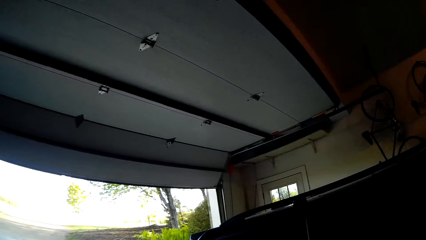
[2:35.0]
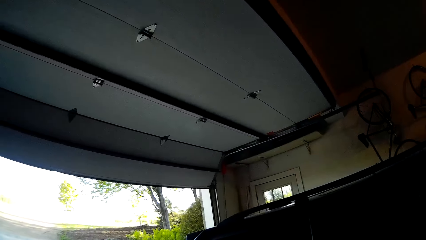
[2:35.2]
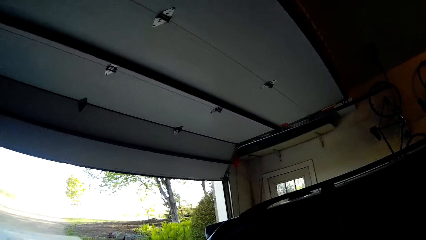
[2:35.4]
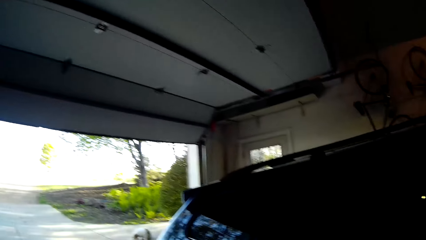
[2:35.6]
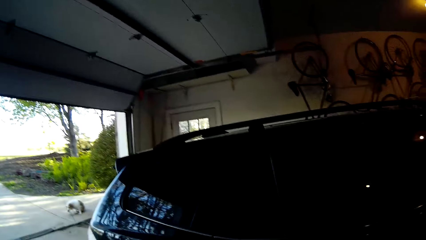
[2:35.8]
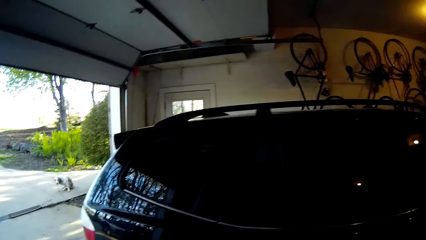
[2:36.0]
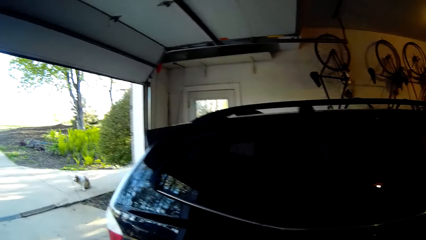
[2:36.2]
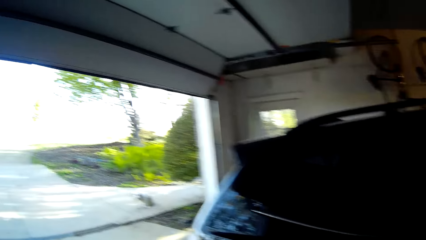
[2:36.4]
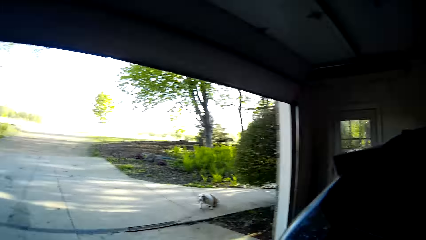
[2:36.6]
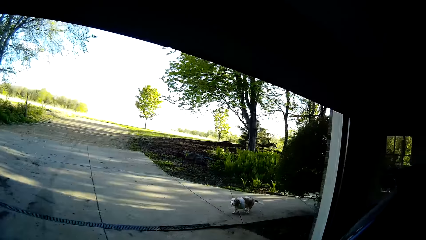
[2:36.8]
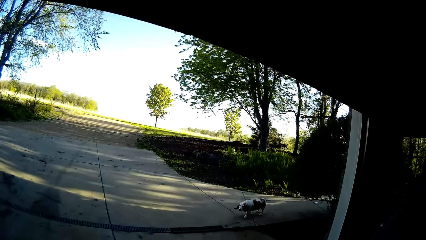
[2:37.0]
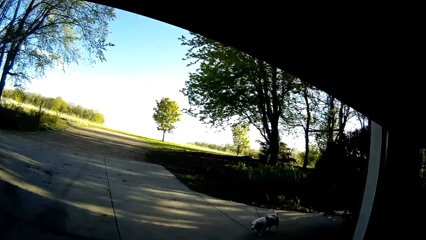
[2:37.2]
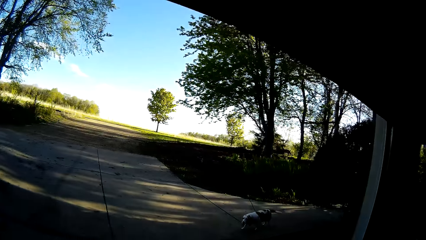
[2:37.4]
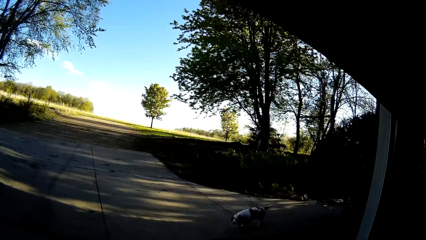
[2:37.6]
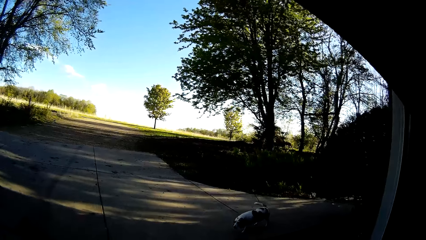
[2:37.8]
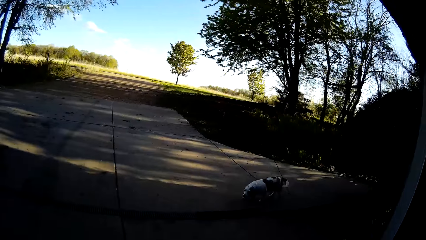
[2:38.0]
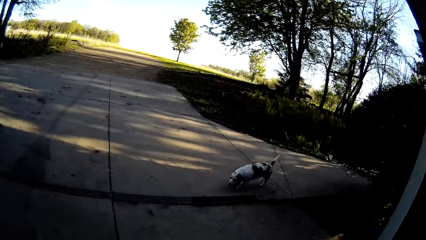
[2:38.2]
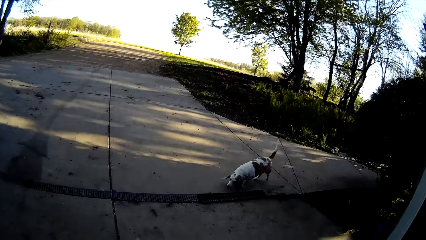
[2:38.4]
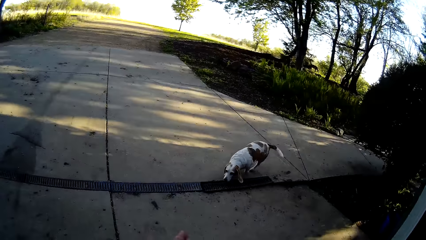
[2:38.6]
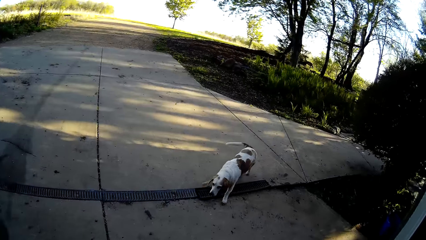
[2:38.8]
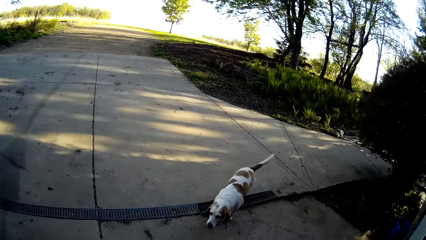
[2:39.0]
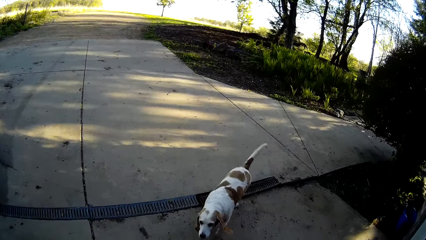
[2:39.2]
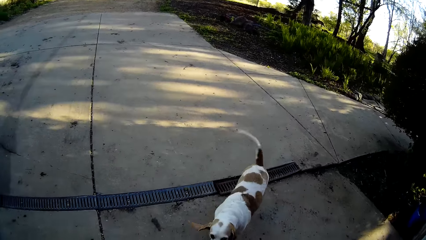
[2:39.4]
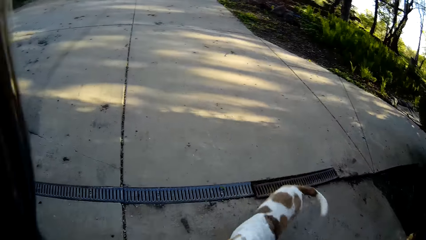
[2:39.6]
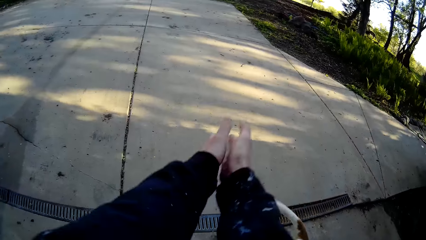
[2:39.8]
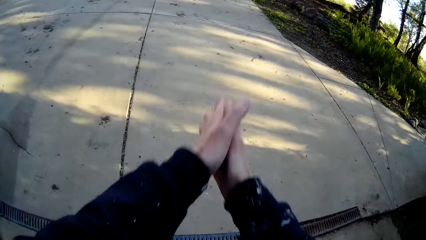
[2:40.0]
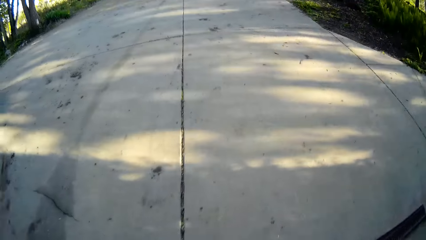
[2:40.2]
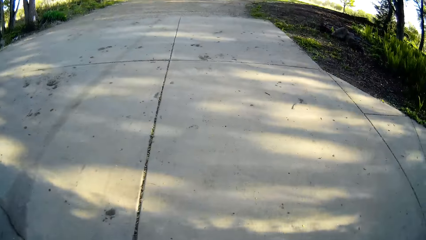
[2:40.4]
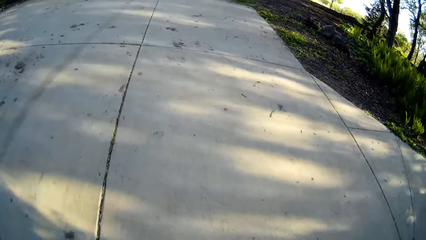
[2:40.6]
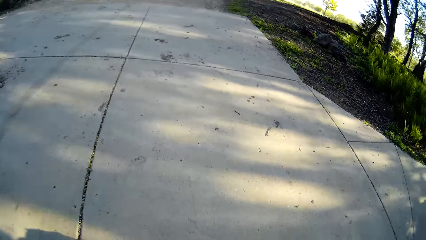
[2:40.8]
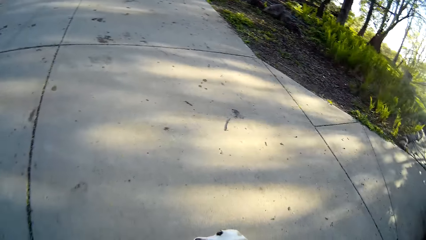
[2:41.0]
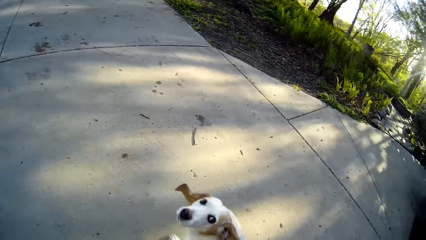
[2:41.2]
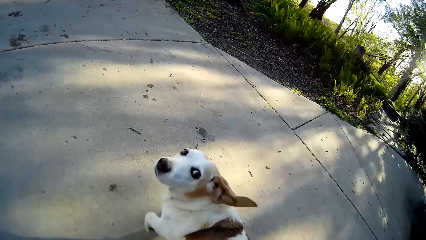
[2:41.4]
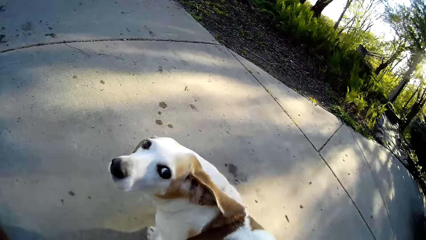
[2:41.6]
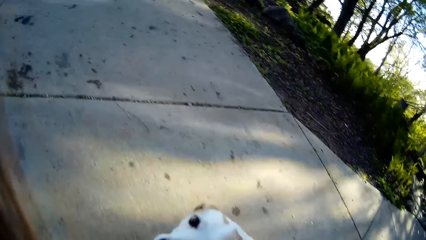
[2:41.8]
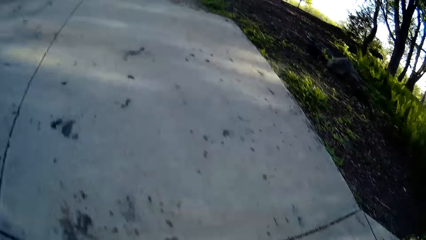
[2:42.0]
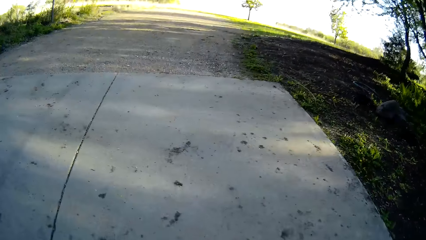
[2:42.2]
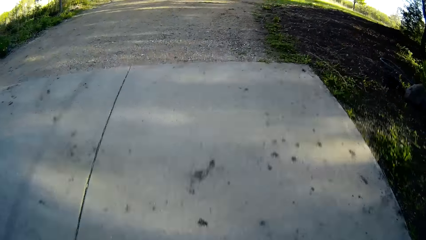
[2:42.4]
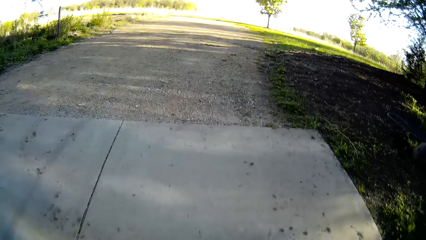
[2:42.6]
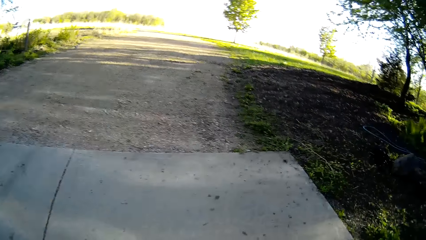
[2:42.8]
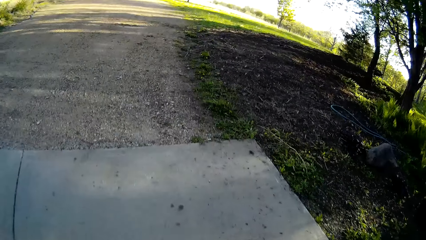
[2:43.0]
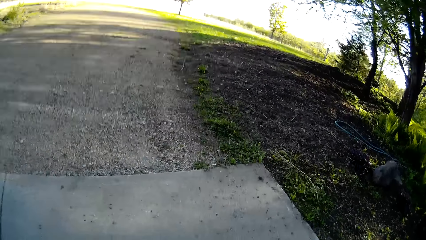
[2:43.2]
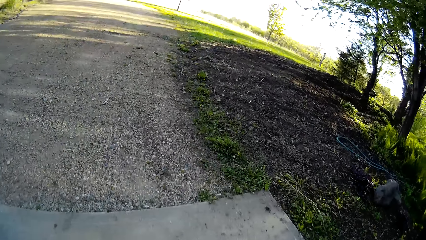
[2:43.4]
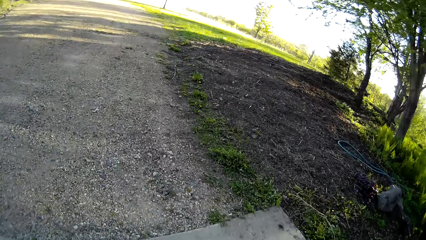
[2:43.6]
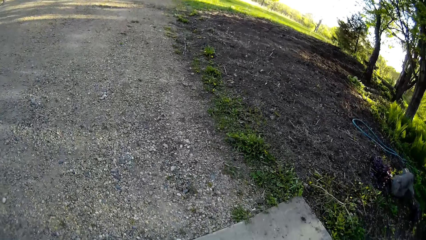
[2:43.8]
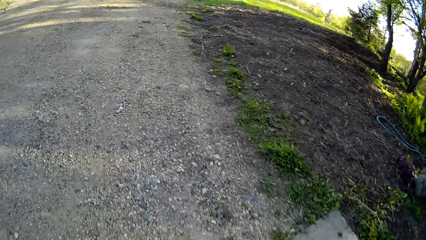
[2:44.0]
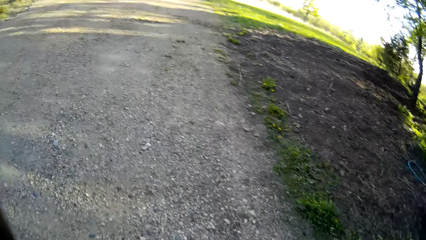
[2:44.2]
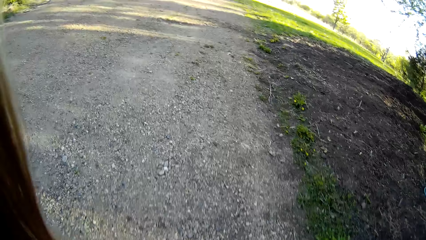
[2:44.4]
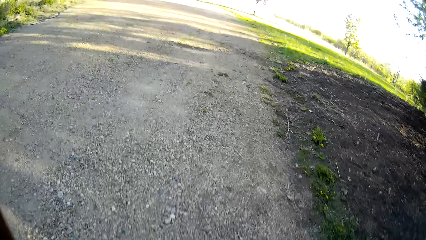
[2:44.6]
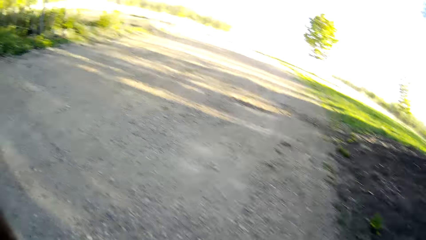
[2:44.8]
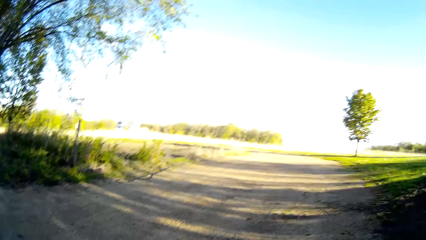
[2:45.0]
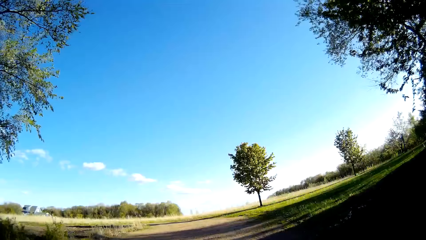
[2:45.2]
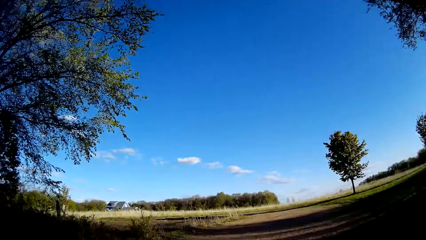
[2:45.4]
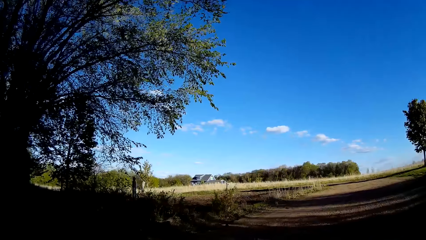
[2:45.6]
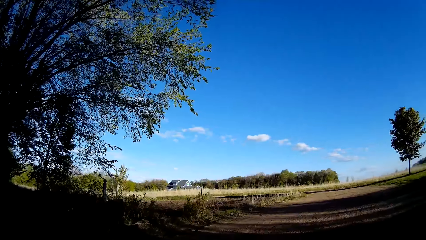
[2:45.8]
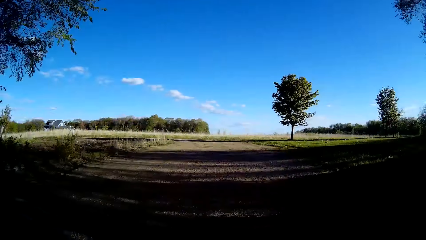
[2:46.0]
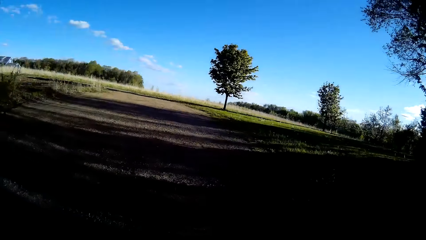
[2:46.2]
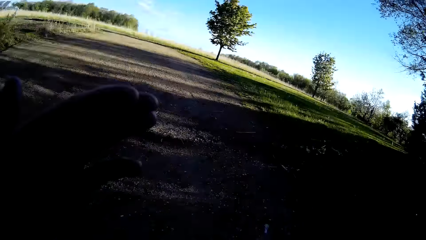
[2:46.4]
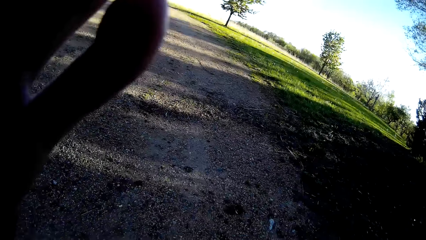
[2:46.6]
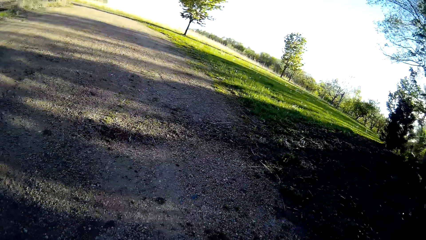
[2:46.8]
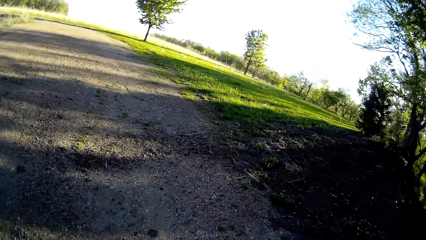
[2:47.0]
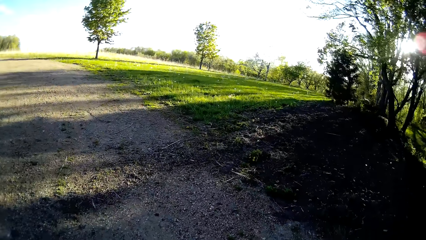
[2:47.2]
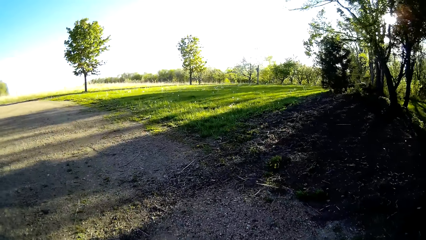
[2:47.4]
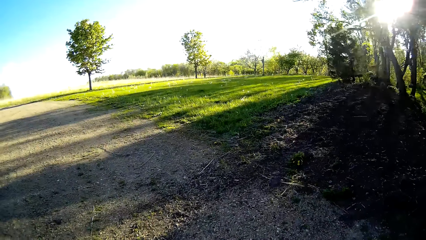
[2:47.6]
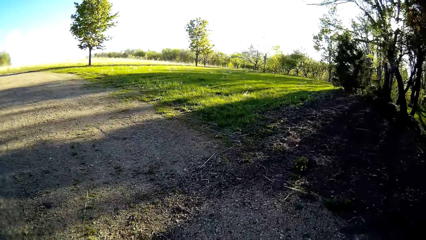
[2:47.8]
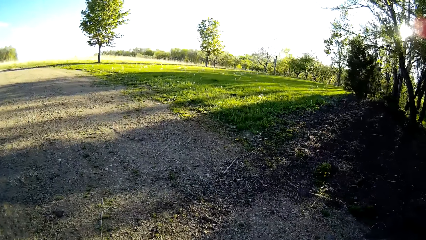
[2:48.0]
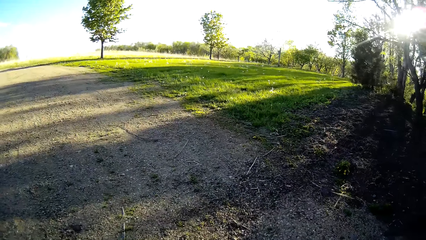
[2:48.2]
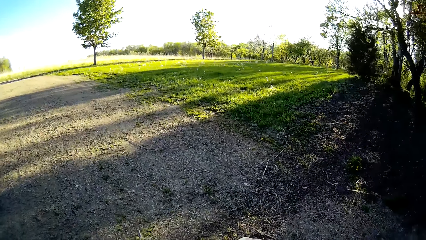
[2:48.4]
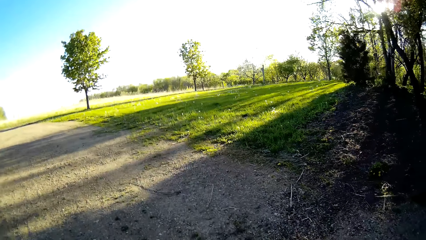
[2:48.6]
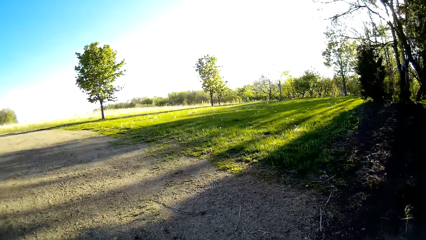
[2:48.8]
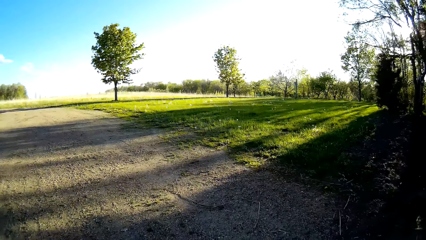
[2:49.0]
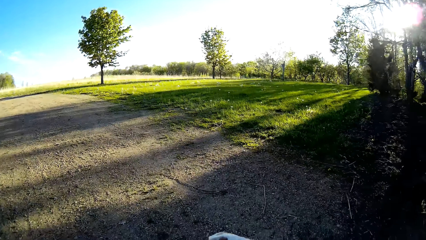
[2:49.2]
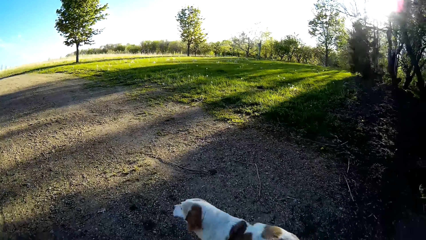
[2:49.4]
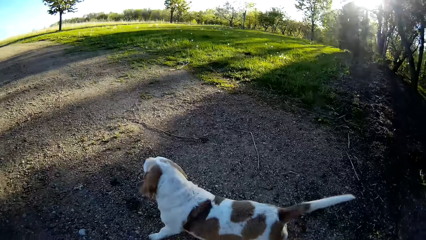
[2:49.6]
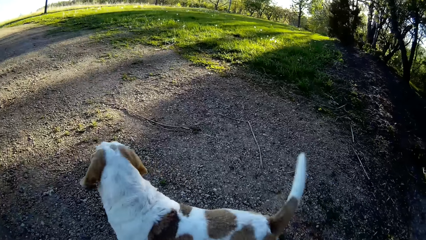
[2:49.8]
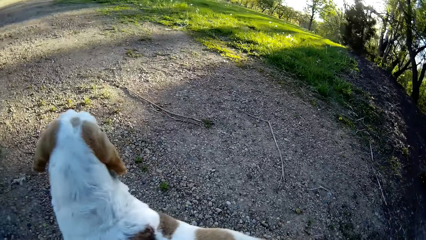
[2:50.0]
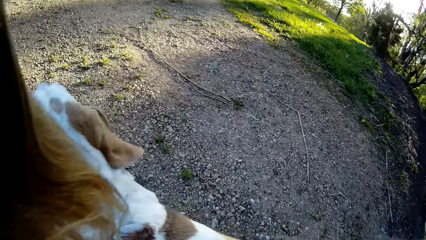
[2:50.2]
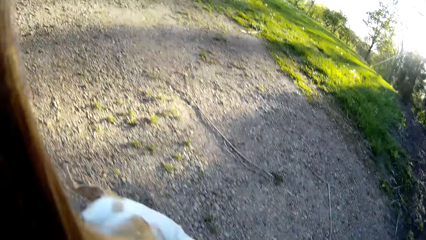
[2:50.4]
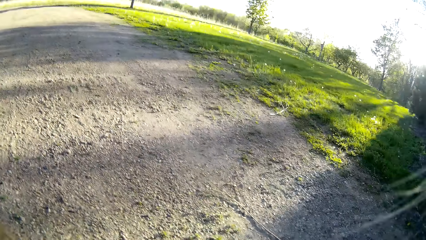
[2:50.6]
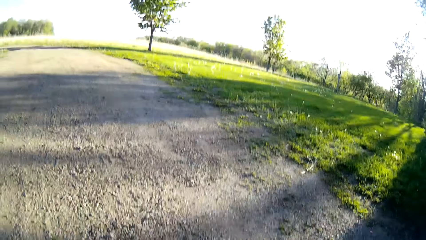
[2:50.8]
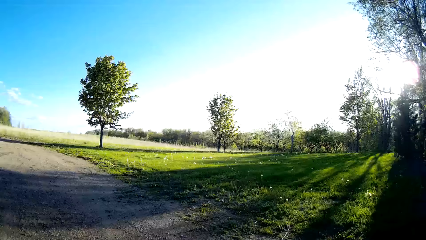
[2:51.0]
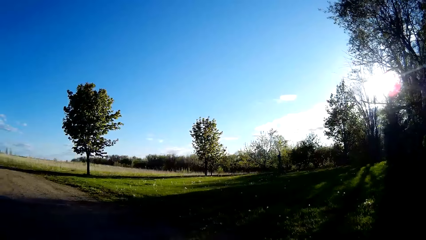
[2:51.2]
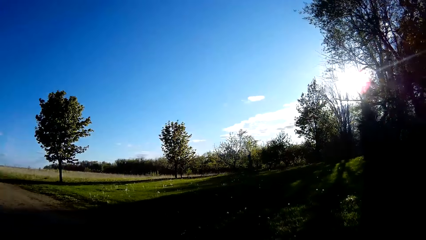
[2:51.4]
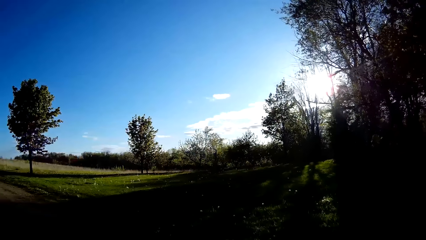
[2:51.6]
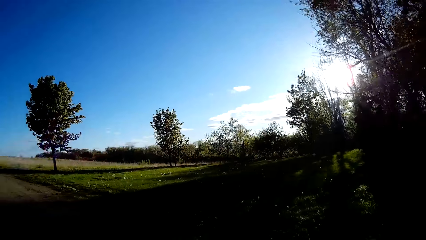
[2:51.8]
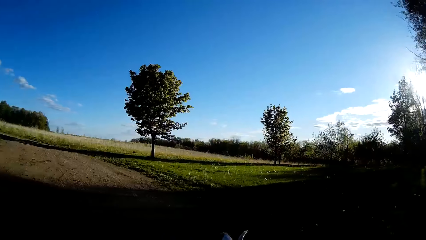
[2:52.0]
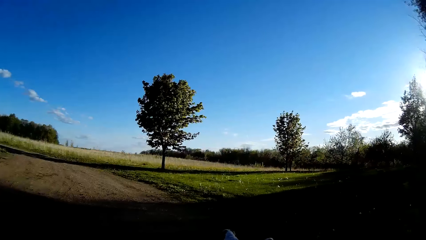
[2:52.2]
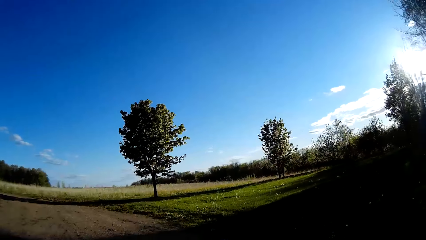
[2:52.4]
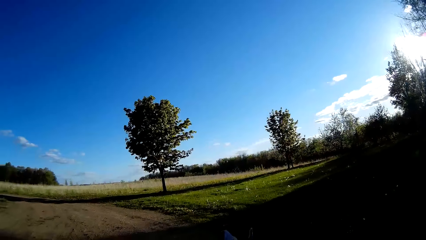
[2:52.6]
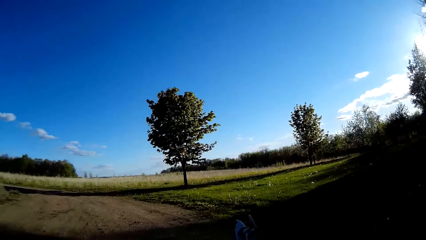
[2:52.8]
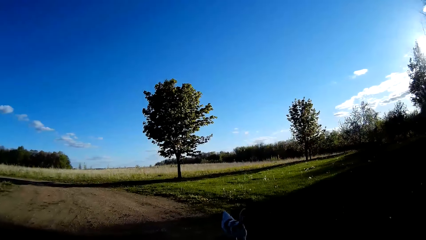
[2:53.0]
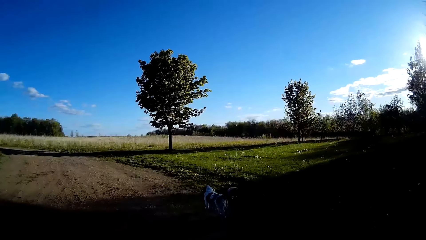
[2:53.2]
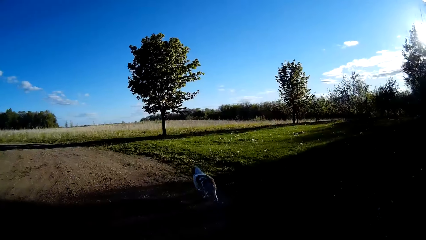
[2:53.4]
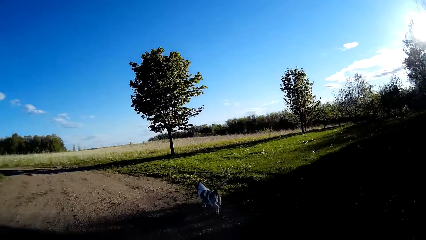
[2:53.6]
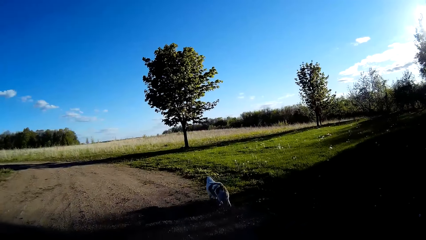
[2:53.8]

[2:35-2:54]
The camera wearer walks around. A dog walks towards the camera wearer. The camera wearer walks out of the garage. She speaks to the dog and claps her hands. She walks with the dog on a path to a field. She walks around the field. She speaks to the dog. She walks around the field. She pets the dog with both hands.
